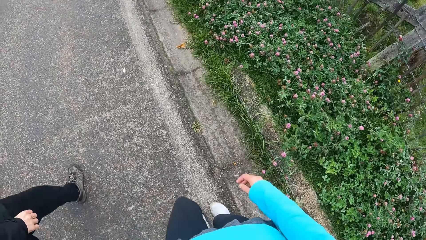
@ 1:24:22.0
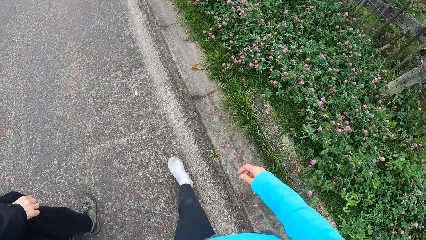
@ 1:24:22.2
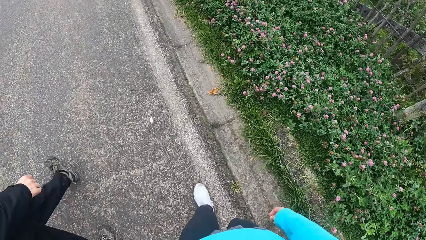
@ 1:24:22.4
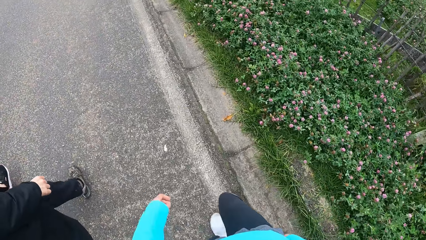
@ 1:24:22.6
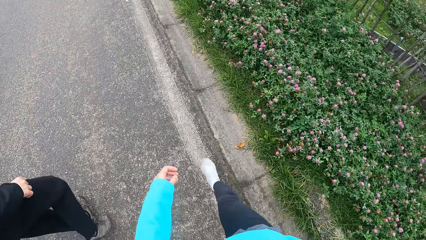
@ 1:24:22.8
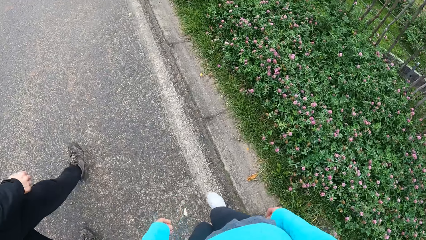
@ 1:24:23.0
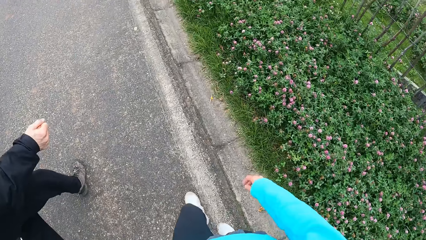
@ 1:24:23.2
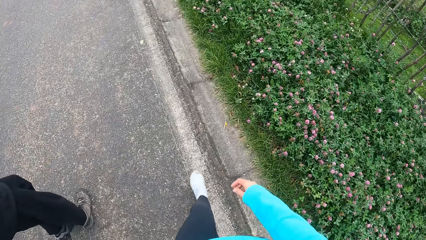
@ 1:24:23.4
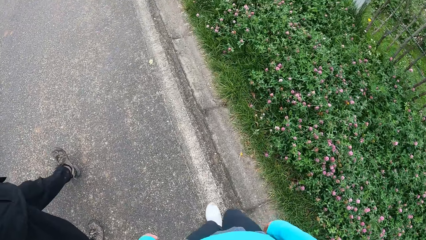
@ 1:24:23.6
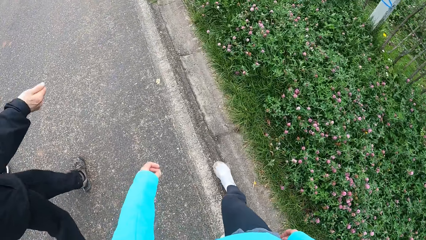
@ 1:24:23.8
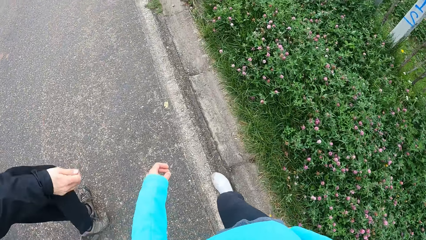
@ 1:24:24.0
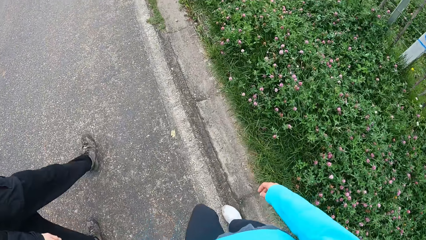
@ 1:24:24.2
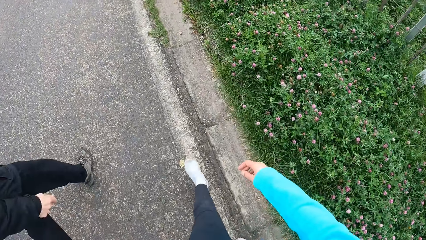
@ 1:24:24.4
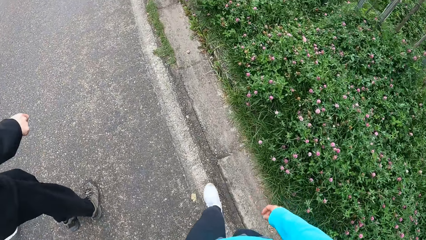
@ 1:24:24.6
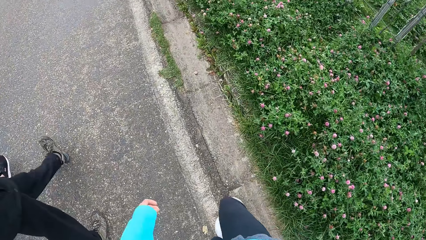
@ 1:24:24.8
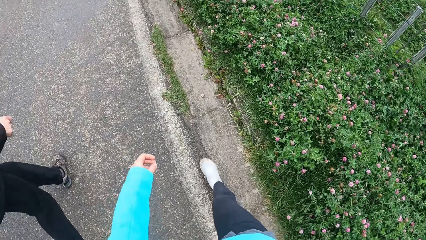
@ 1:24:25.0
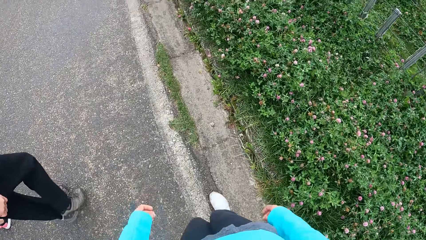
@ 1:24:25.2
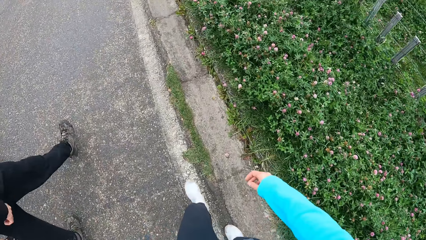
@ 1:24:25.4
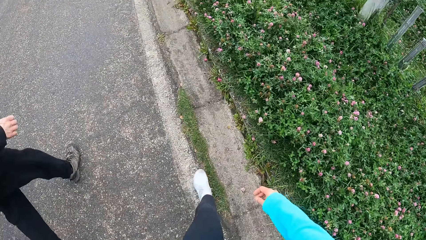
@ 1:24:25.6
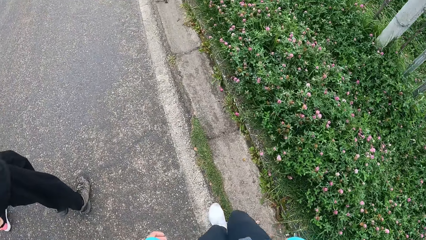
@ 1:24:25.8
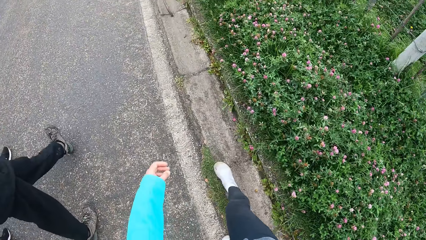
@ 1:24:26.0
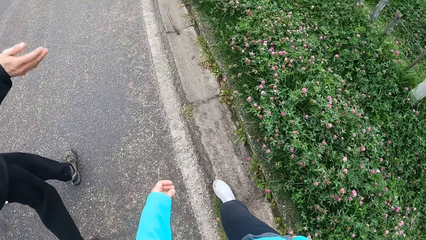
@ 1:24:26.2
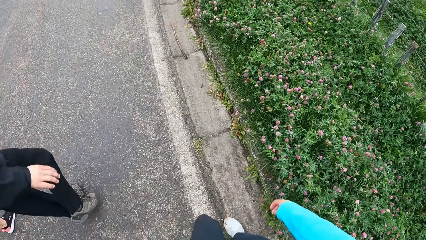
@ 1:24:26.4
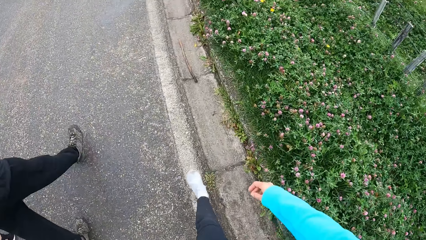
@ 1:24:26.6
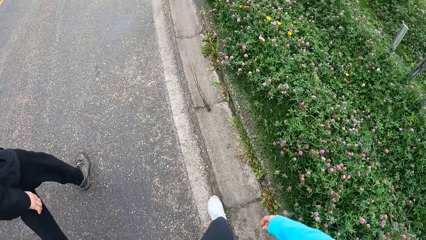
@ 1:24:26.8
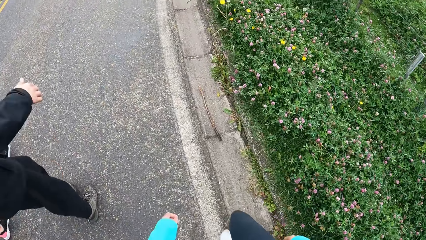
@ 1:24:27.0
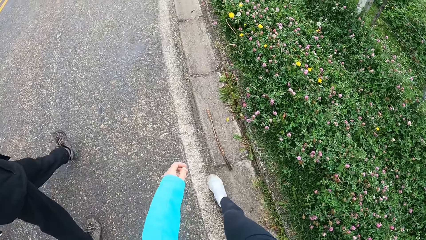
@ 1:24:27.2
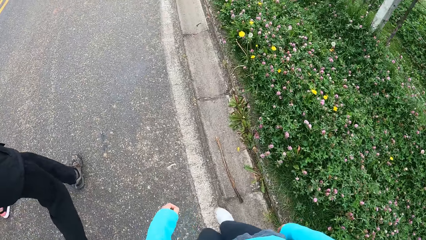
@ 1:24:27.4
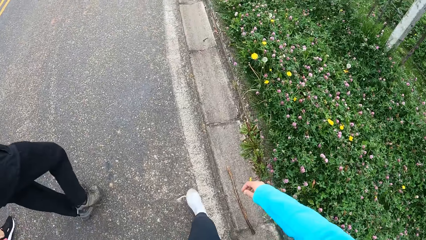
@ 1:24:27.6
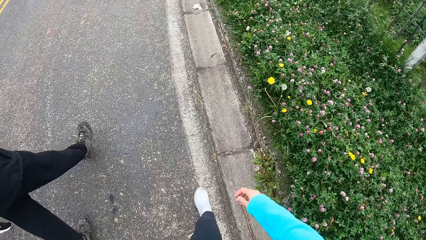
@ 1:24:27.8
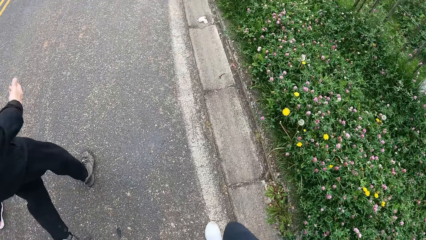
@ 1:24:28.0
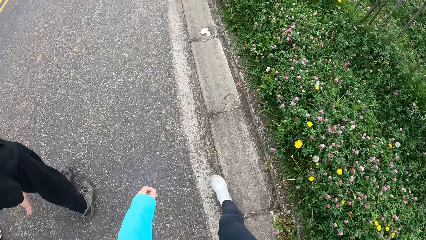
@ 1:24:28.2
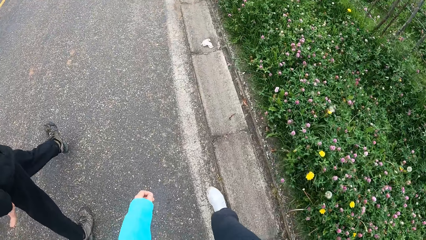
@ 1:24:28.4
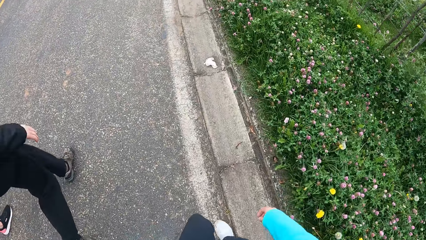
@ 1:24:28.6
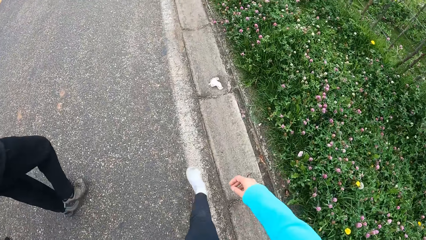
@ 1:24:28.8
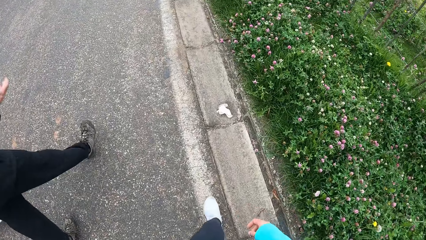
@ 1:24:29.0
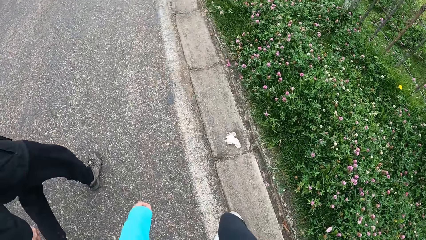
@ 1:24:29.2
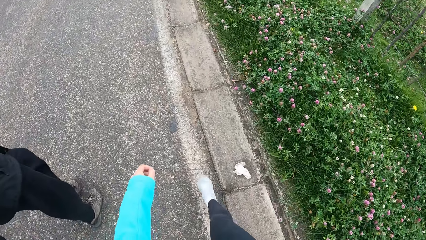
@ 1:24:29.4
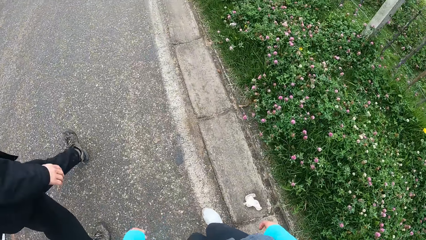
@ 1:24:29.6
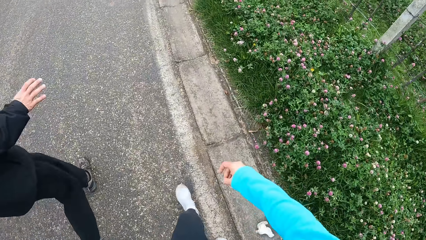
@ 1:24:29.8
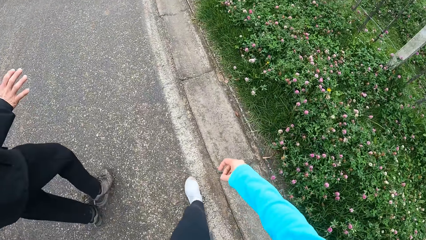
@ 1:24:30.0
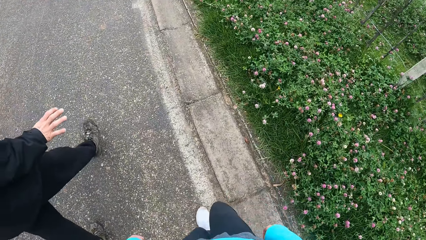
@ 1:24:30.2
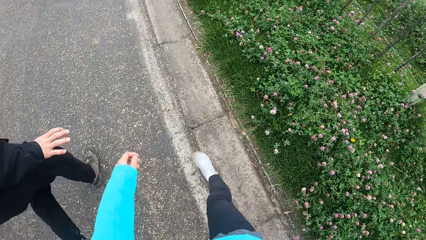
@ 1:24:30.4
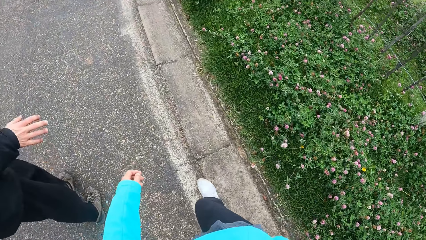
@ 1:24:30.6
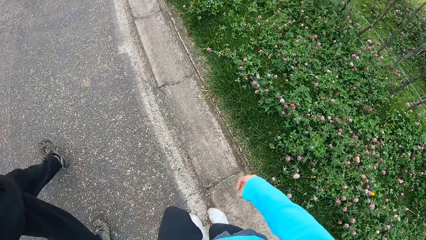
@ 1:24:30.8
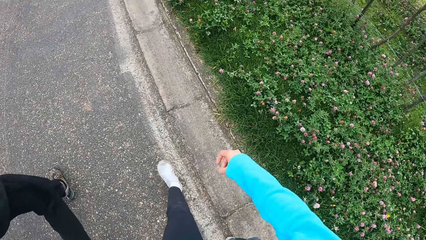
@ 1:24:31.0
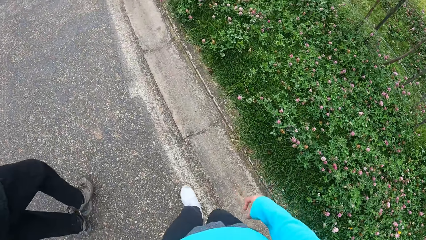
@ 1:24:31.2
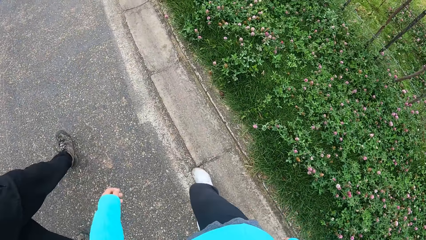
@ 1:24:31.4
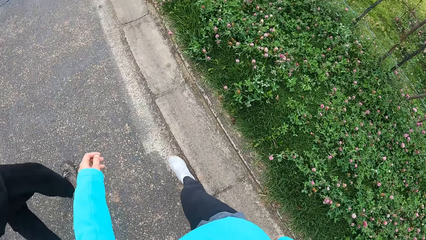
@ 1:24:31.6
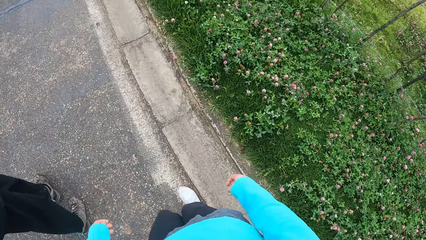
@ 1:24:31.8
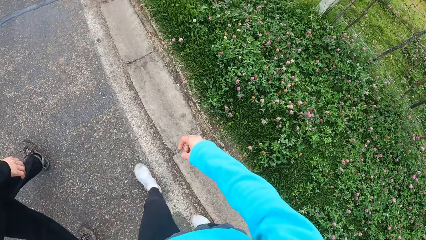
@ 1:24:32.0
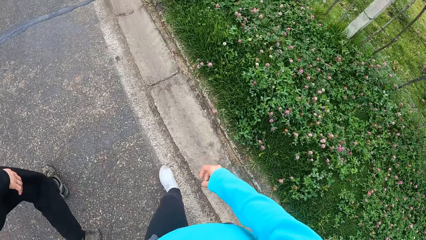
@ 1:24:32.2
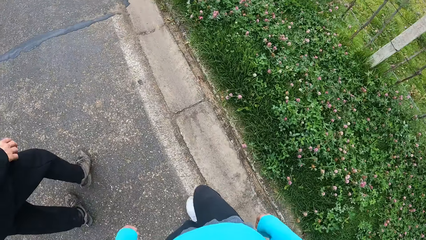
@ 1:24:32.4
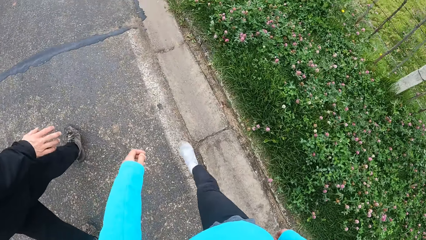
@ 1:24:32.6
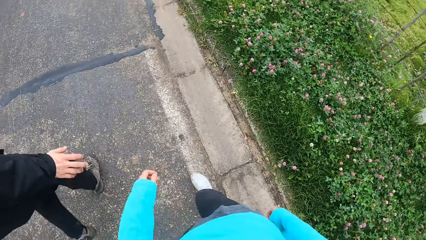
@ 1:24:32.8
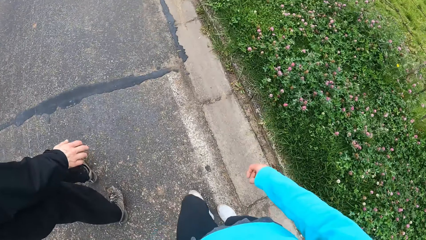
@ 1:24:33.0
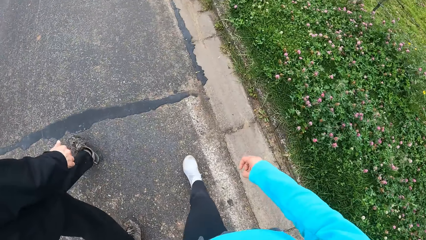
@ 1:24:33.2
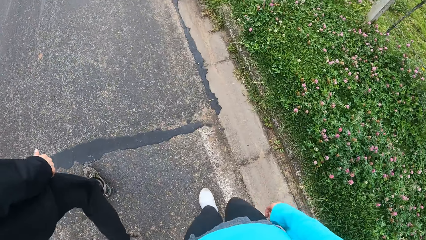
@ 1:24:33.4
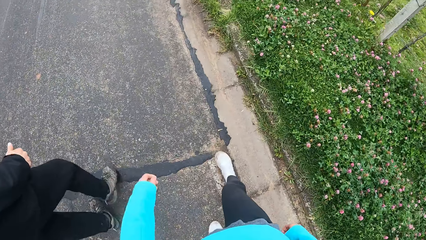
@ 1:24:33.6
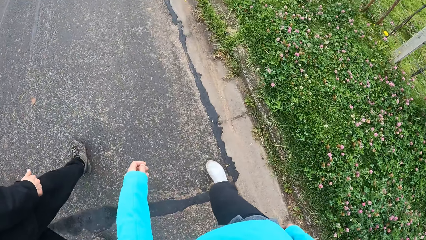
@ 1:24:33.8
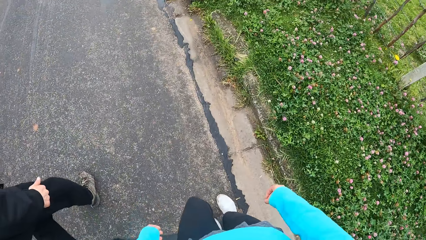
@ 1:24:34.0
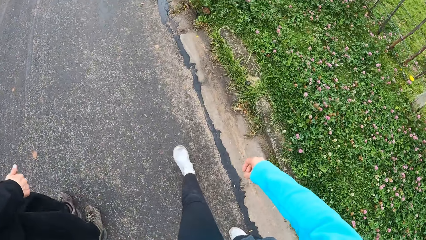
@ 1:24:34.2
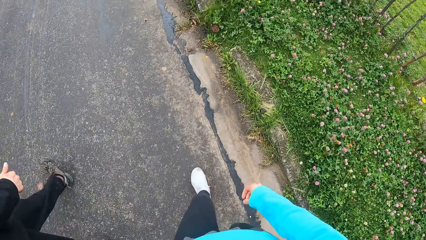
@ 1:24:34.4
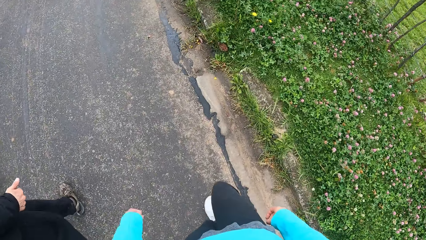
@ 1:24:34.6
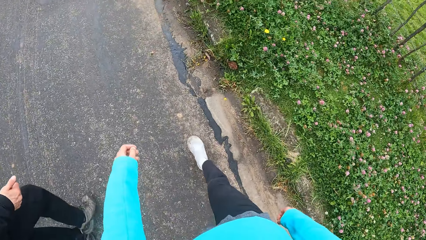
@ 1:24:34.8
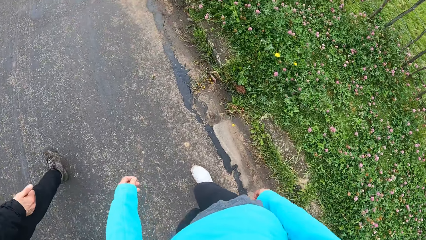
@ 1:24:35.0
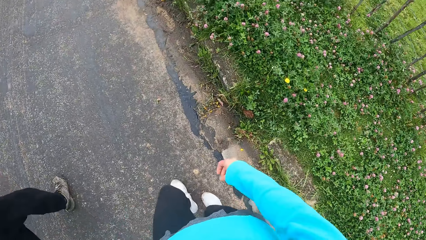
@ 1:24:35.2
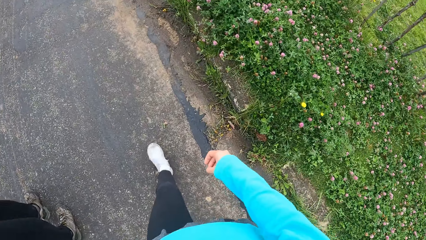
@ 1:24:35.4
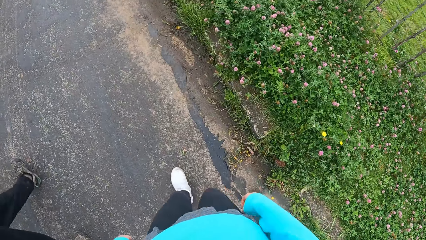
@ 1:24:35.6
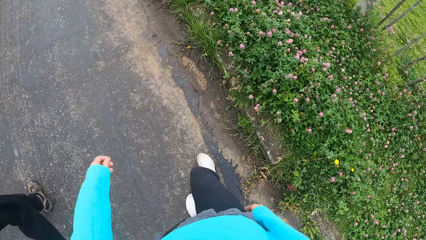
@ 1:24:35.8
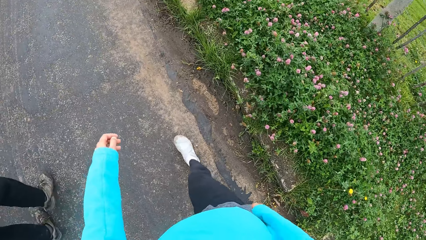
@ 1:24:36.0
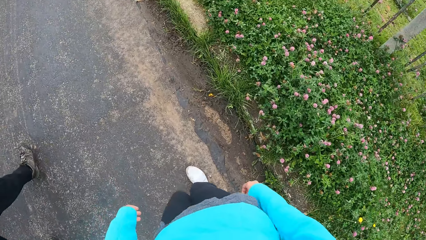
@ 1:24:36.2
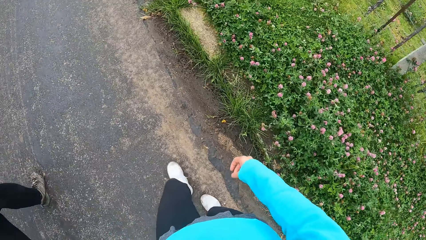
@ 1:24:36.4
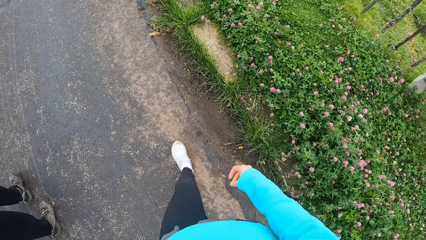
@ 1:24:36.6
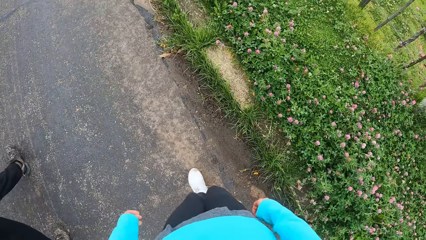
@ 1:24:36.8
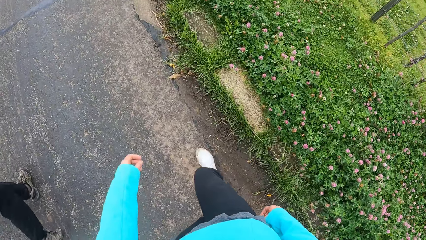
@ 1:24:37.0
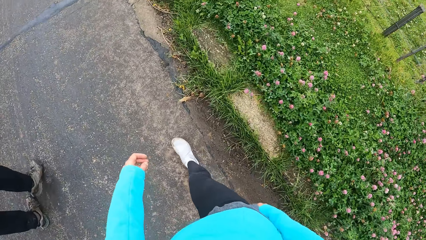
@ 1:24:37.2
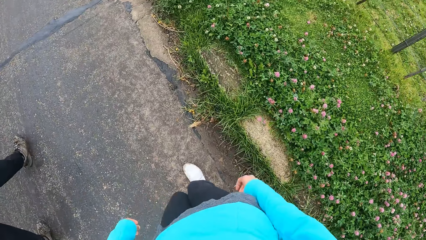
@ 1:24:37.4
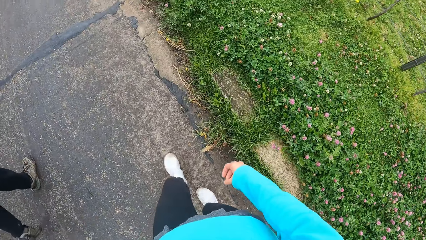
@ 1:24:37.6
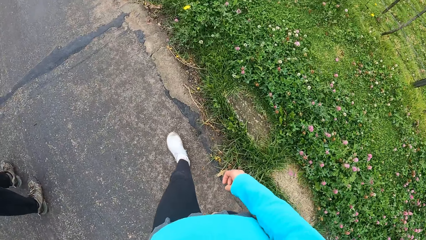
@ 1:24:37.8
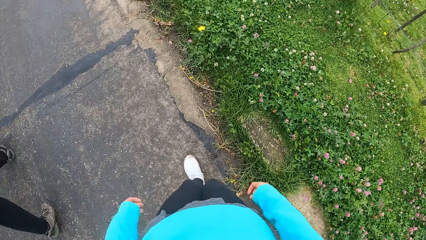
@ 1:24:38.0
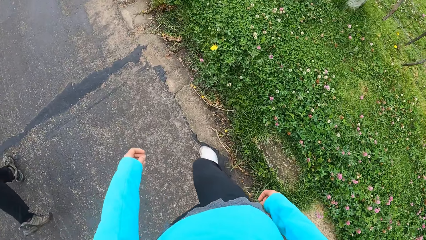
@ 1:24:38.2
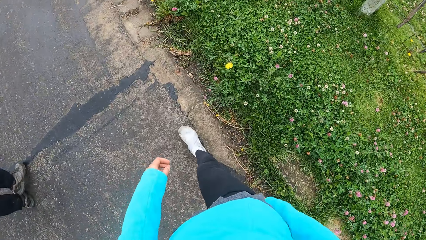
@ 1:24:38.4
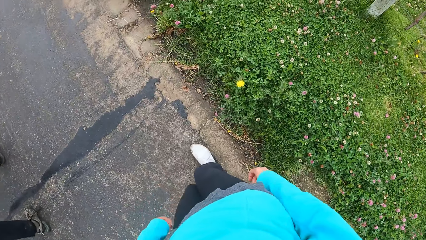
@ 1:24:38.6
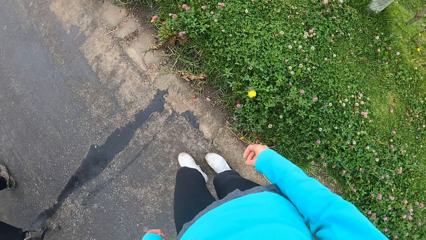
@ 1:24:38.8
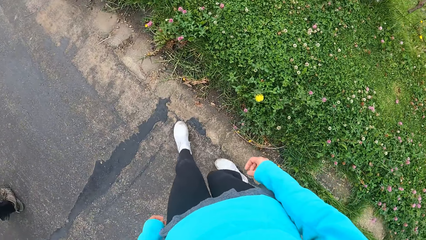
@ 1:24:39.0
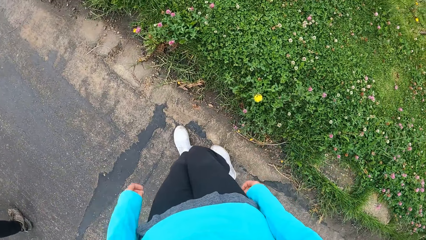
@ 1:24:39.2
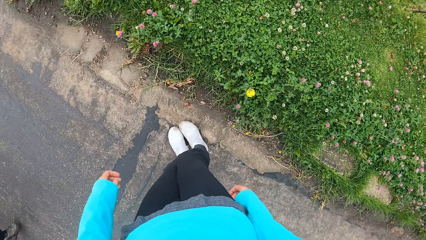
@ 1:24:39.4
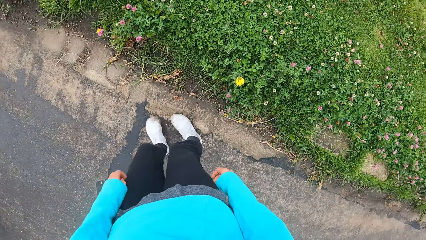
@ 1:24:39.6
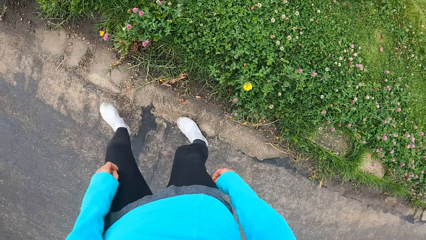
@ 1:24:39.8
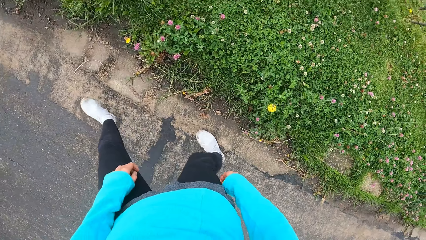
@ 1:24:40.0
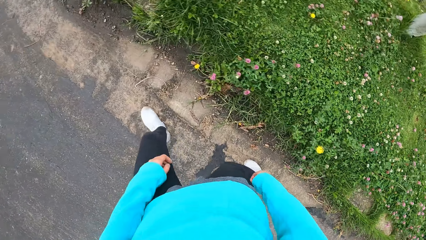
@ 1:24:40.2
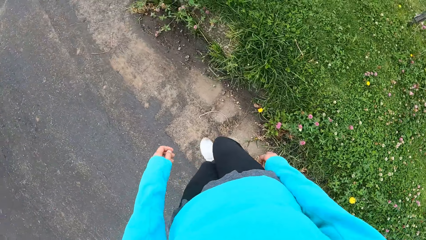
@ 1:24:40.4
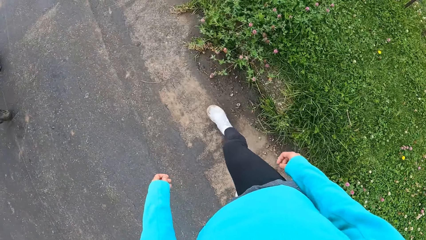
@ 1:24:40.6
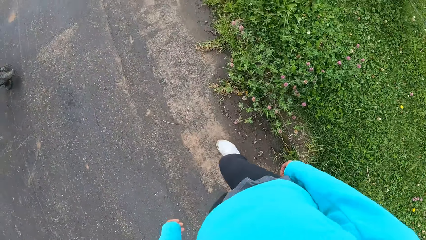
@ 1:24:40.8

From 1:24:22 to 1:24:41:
The camera wearer looks at flowery bushes. A man gesticulates with his right hand. The man converses with the camera wearer. The camera wearer walks along a road. They stare at flowers.
